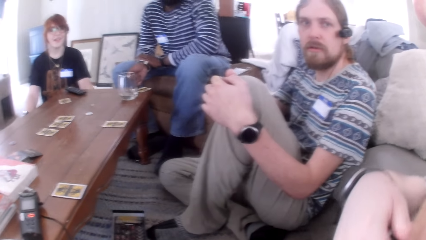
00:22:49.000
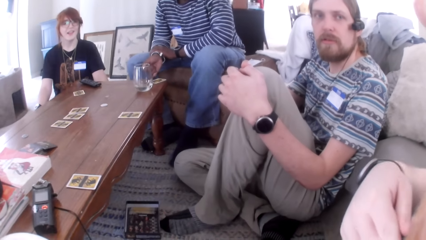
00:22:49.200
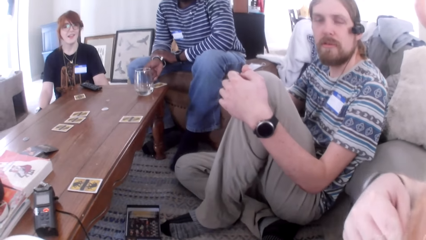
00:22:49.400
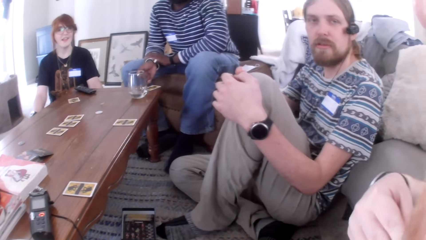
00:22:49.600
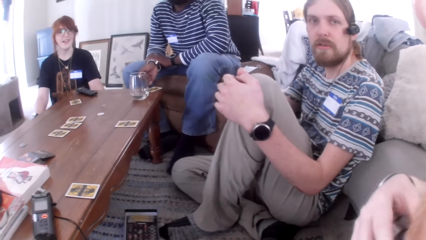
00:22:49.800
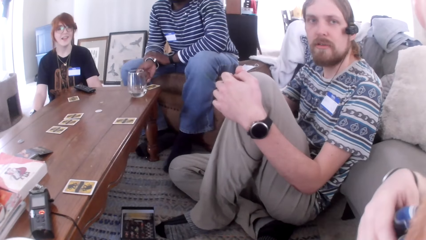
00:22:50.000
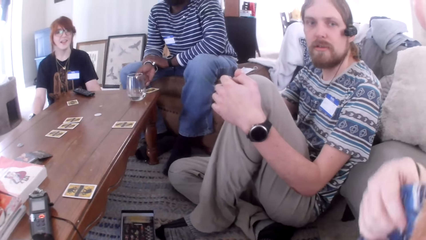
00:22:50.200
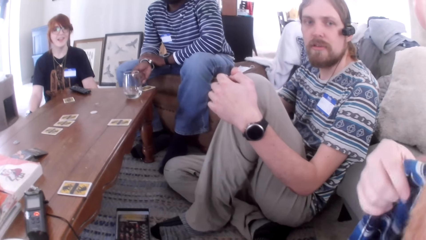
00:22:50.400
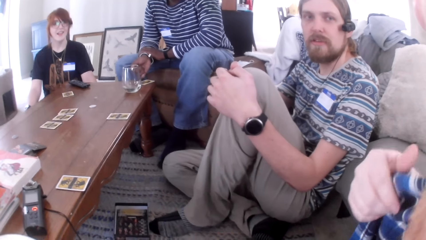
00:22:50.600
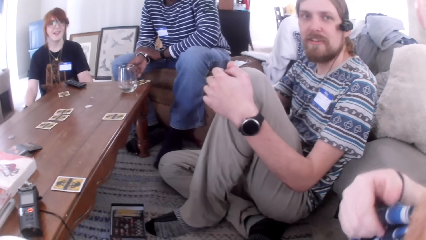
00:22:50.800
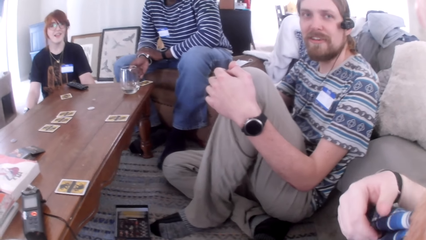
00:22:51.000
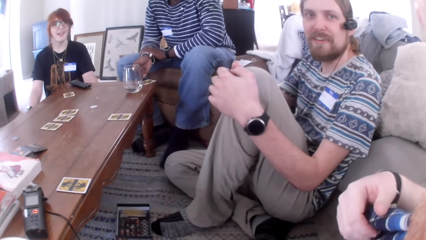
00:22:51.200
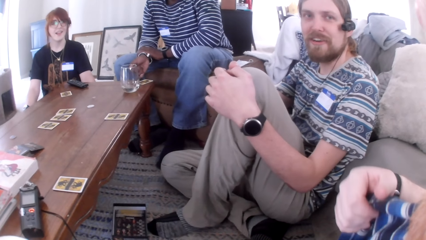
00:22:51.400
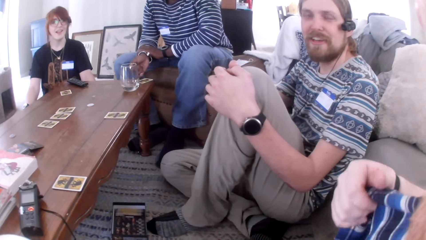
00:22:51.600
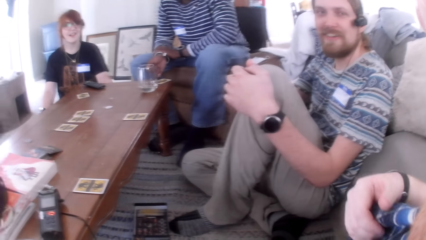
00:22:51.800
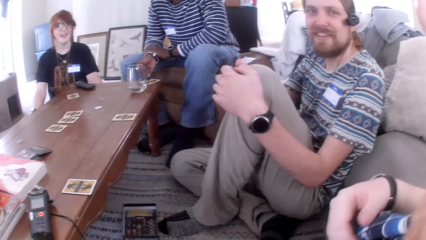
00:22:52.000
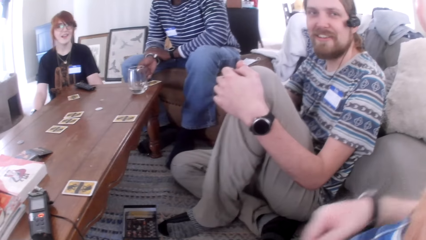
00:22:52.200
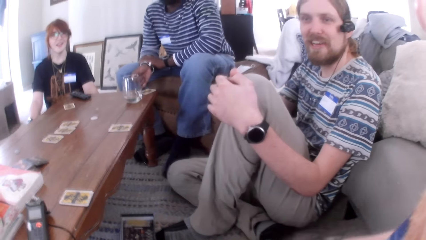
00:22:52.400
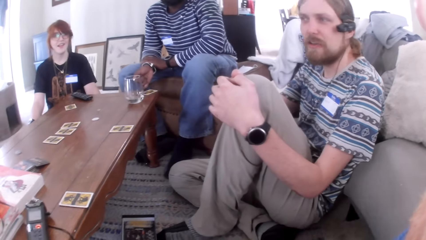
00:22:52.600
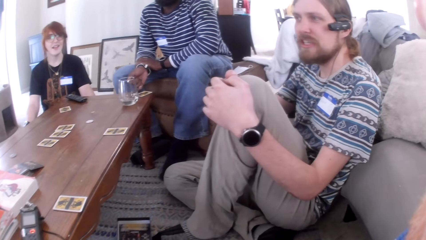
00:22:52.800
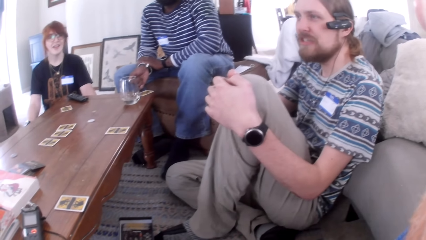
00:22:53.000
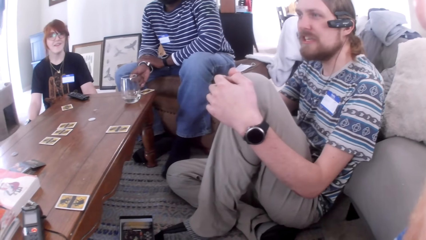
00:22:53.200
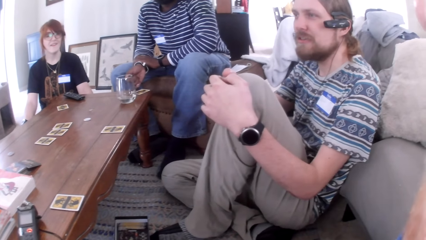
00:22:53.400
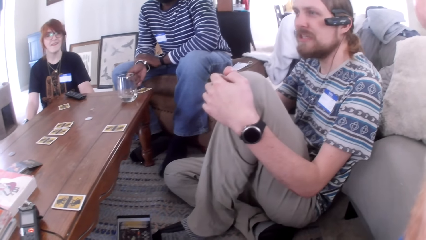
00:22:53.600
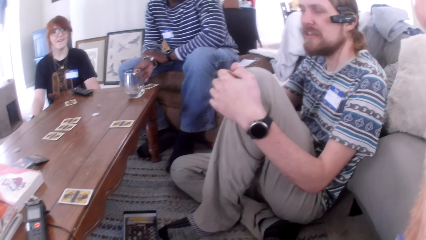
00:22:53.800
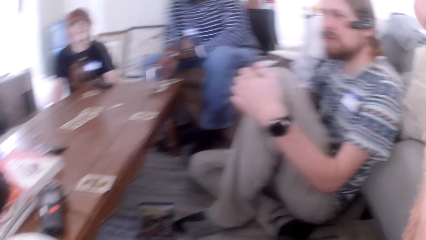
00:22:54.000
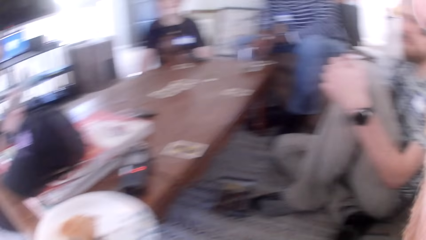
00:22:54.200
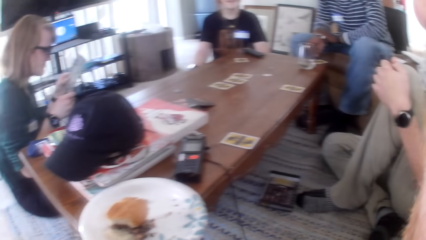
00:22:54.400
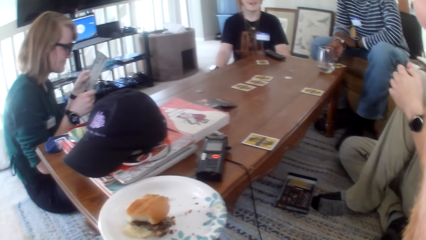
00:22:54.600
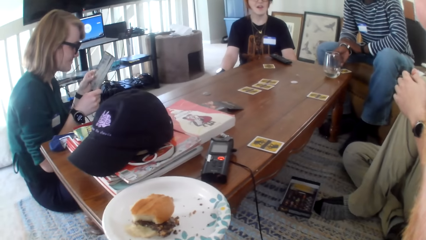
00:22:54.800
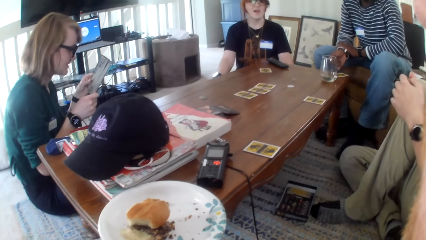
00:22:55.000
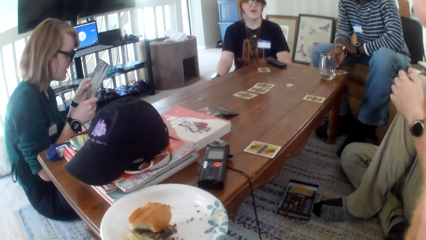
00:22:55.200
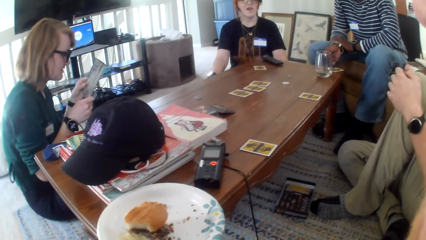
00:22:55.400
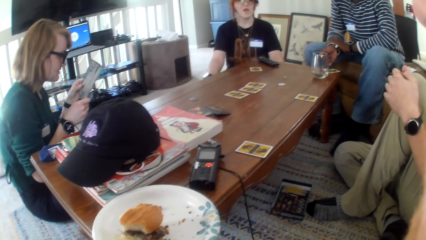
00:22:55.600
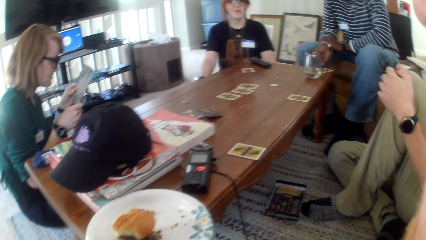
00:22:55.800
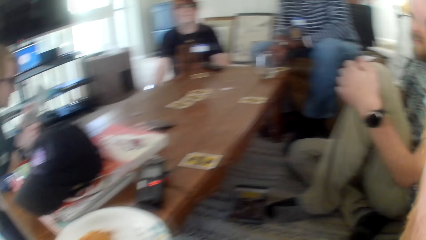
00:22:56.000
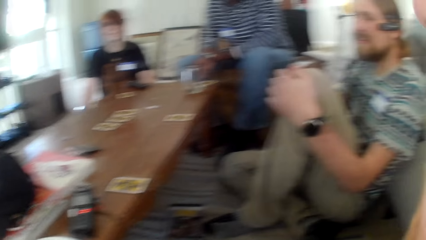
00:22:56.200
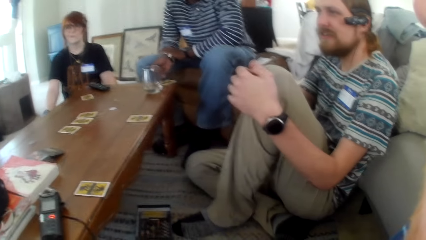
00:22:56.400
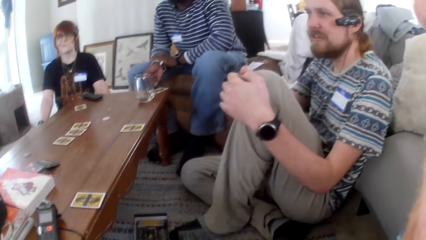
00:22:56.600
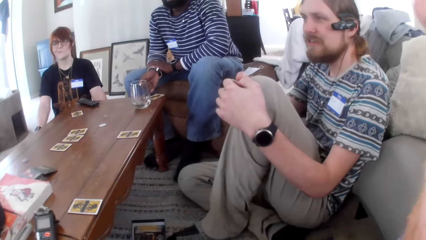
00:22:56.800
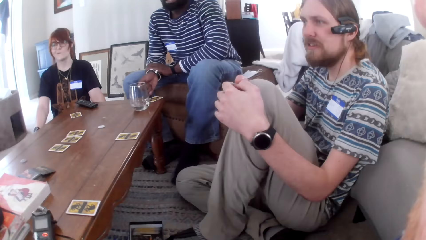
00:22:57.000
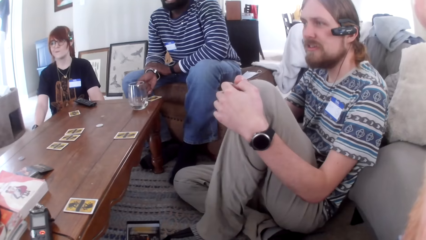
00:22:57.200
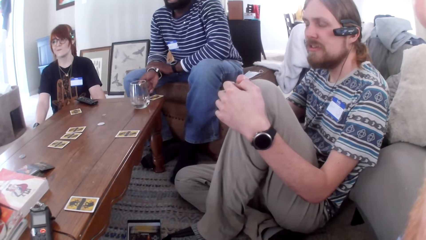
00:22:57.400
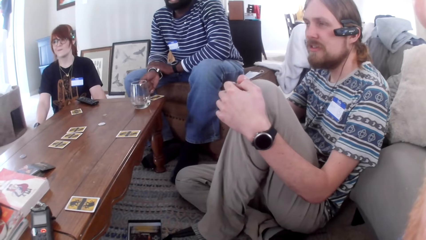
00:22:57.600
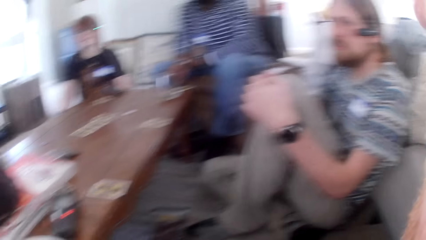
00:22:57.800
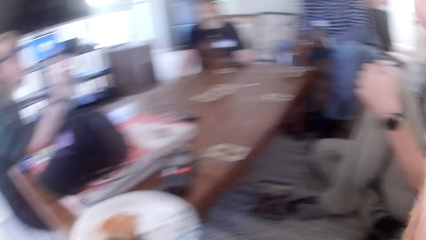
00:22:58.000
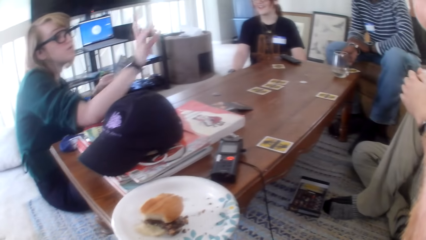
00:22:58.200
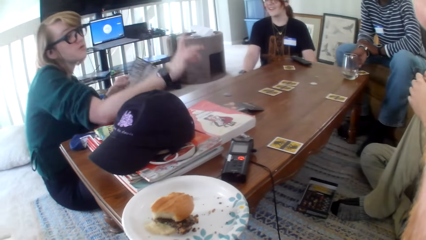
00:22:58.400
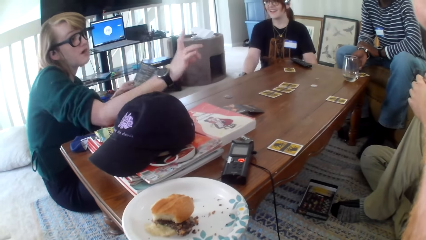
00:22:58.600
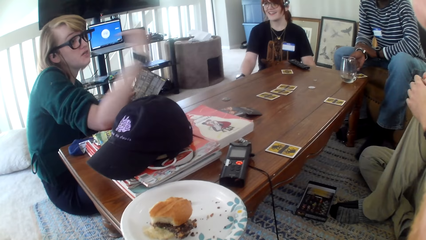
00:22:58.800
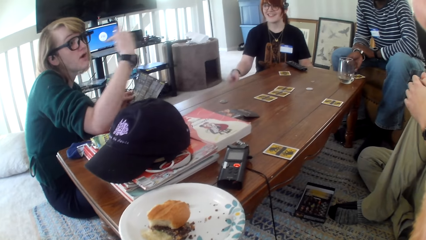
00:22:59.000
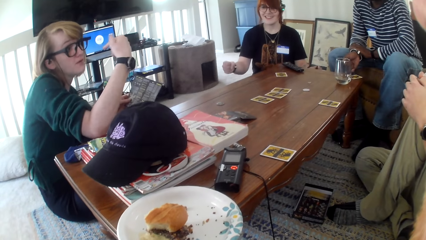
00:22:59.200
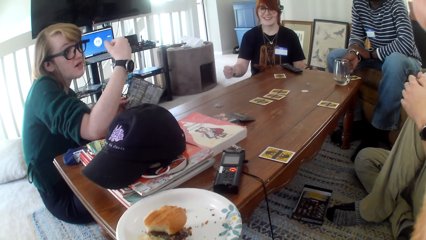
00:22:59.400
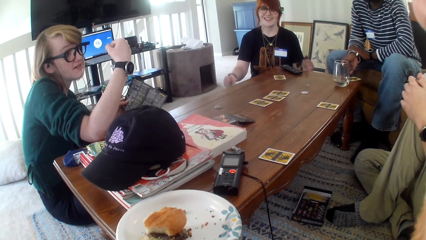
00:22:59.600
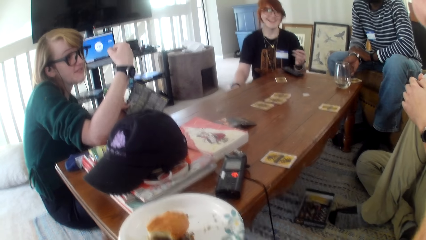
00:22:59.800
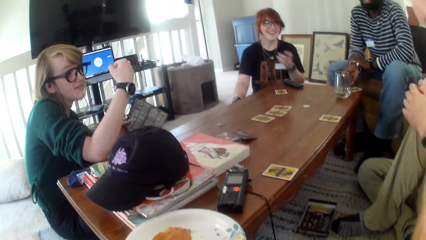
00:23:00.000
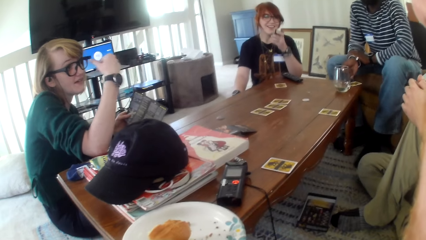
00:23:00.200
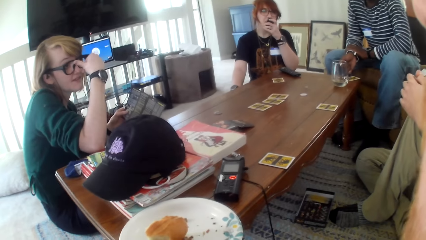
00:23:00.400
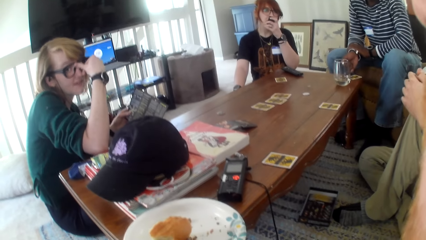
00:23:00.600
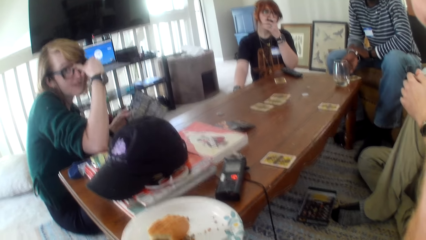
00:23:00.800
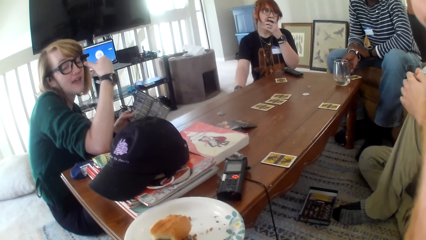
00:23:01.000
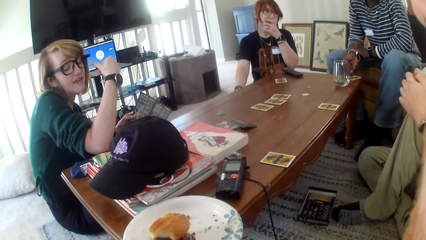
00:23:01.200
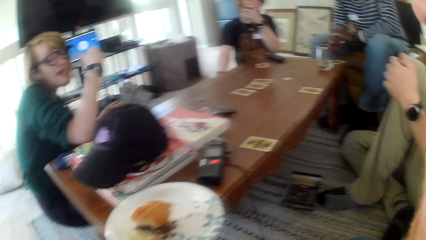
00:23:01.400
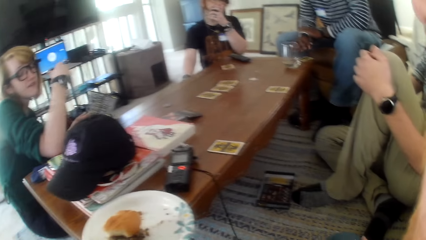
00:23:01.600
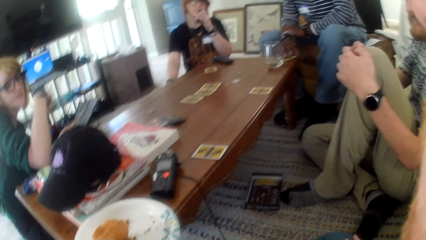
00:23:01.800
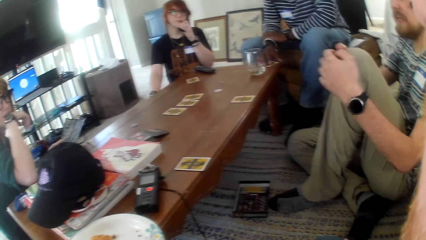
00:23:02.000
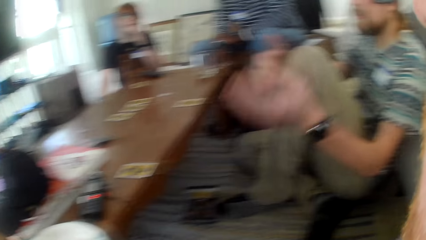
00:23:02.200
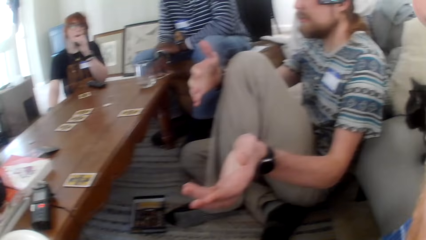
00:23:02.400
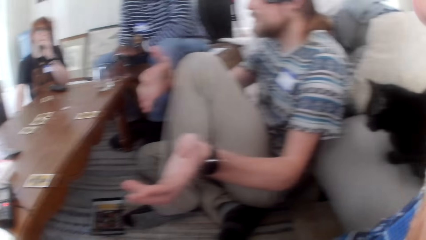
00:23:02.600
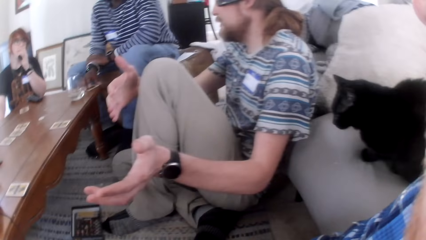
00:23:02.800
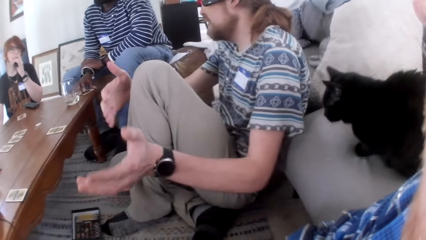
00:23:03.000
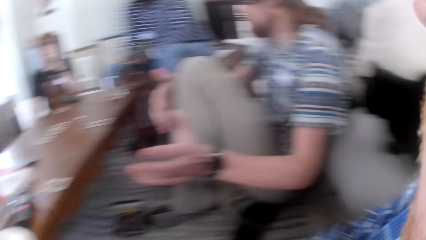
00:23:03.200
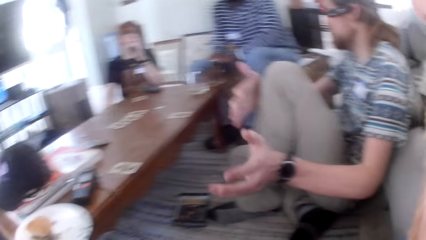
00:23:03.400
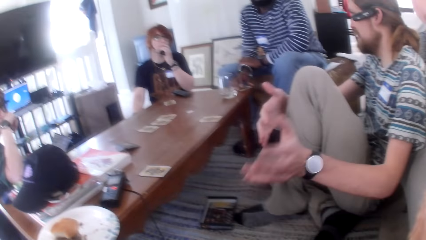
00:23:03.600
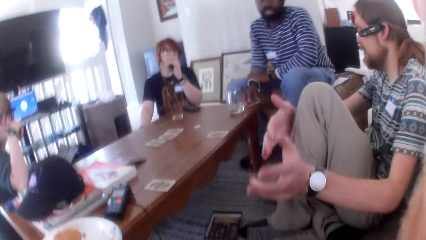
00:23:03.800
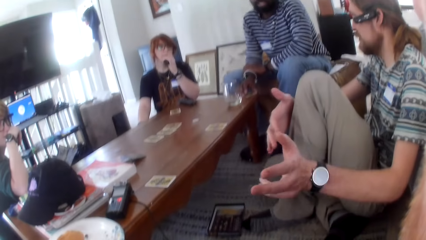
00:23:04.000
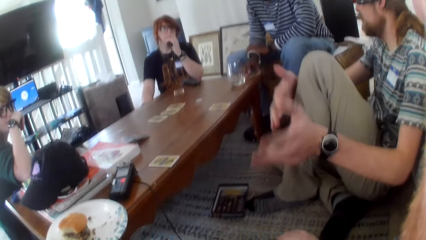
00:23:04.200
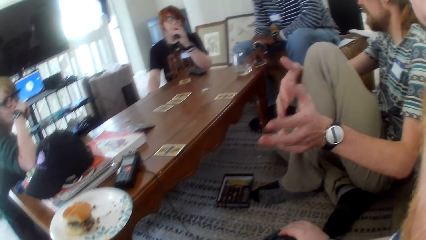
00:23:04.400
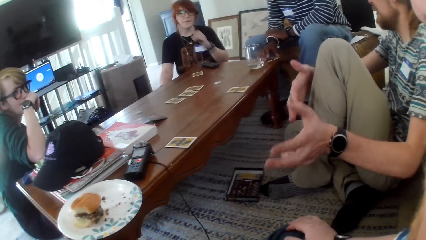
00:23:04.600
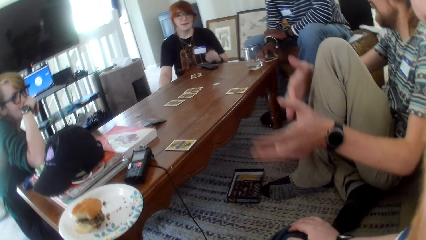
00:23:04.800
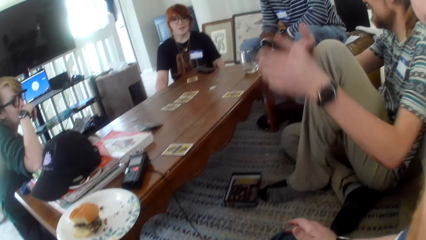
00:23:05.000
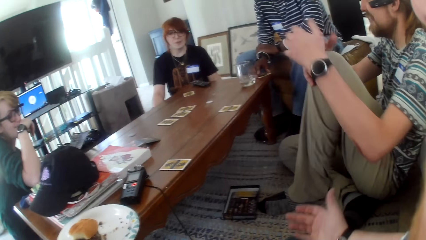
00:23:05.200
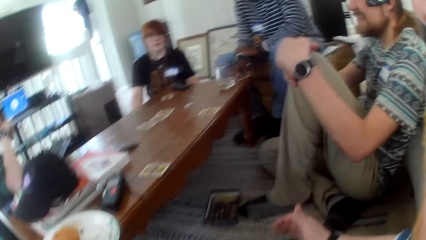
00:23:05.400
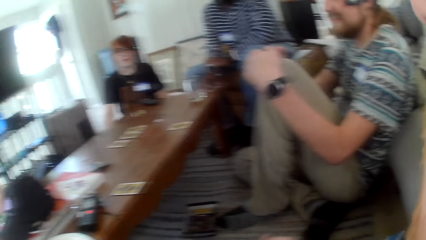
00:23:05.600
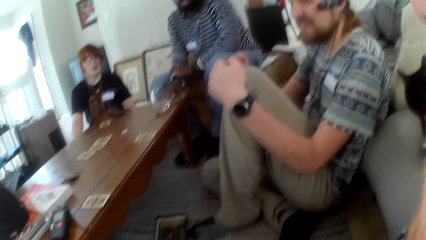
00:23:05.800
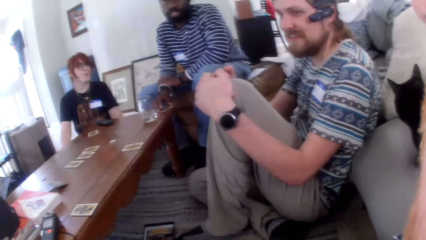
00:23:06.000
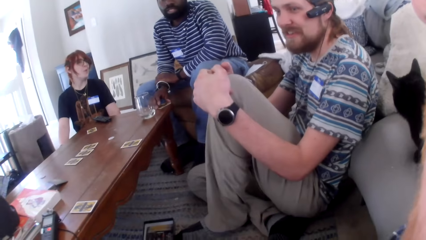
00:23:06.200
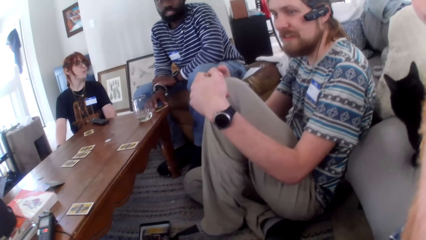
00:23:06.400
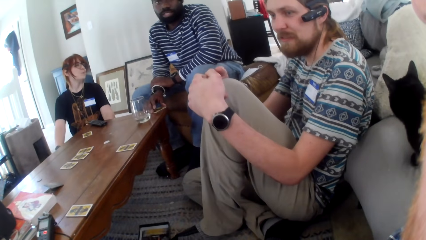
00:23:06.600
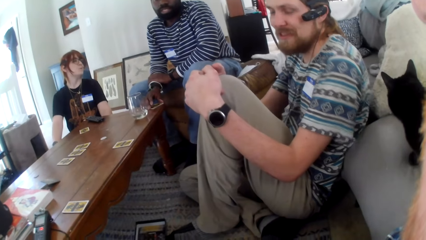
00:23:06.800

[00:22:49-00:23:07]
A man talks. The camera wearer talks. The man talks. The camera wearer talks. The man talks. The camera wearer talks. A woman talks and moves her hands. The man talks. The woman talks. The man talks, moves his hands and talks. The camera wearer talks.
